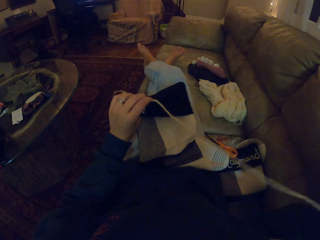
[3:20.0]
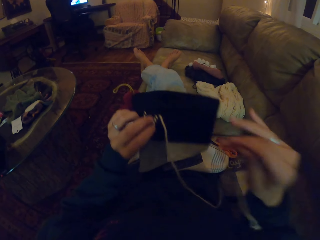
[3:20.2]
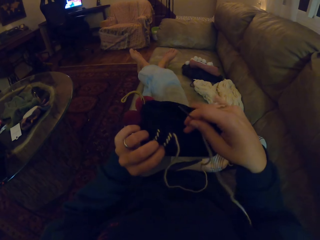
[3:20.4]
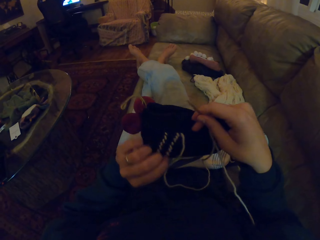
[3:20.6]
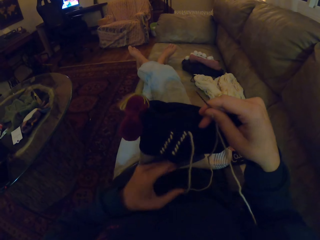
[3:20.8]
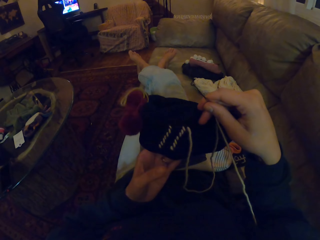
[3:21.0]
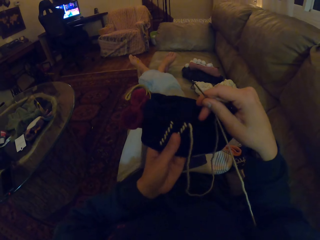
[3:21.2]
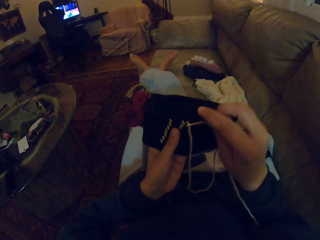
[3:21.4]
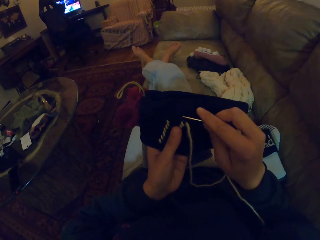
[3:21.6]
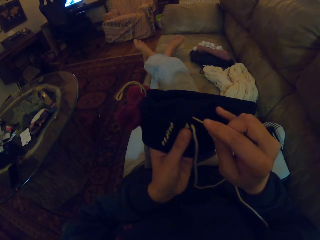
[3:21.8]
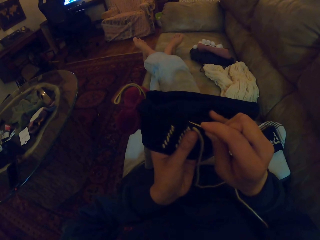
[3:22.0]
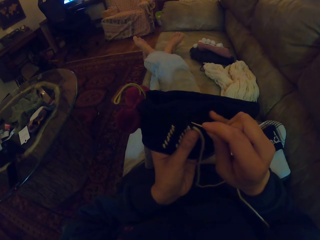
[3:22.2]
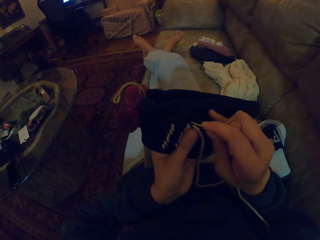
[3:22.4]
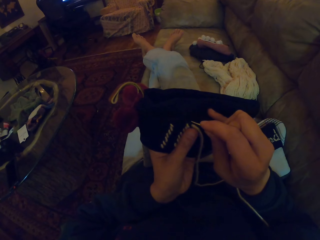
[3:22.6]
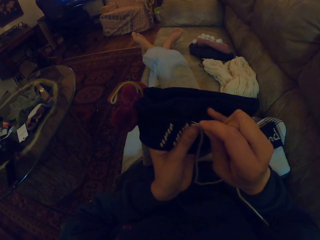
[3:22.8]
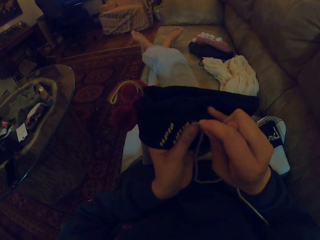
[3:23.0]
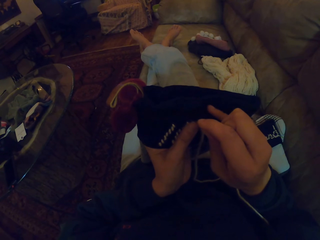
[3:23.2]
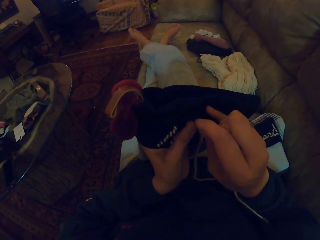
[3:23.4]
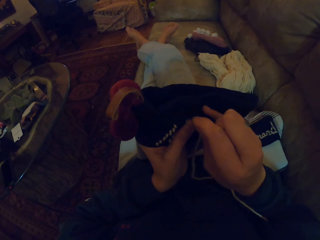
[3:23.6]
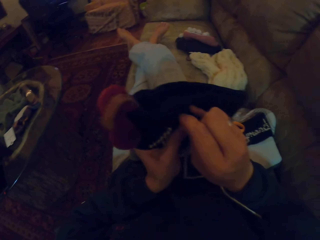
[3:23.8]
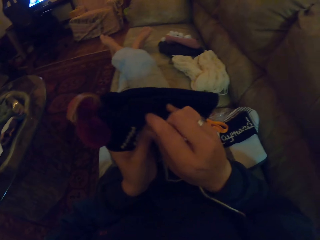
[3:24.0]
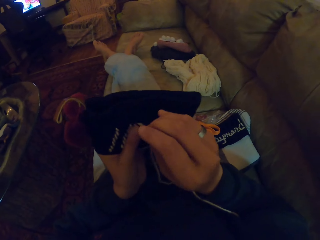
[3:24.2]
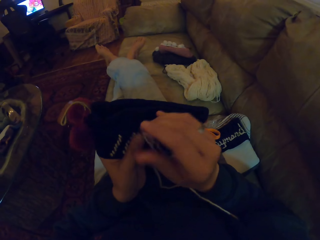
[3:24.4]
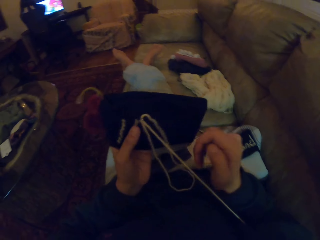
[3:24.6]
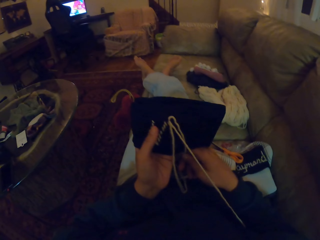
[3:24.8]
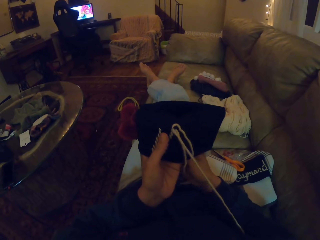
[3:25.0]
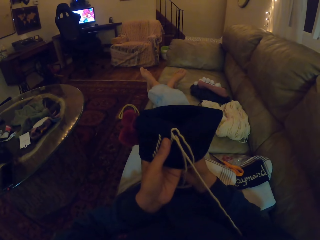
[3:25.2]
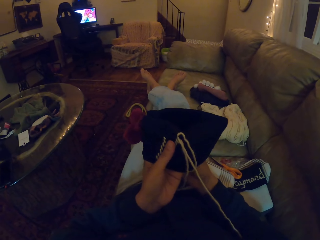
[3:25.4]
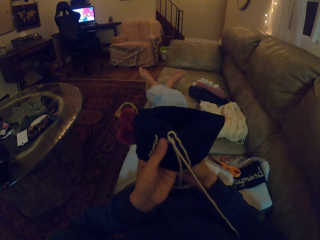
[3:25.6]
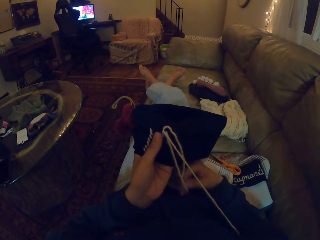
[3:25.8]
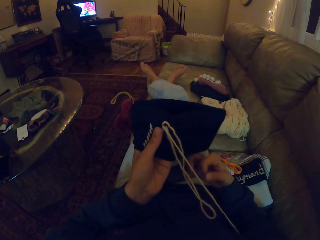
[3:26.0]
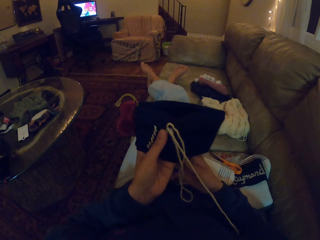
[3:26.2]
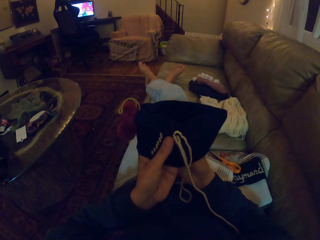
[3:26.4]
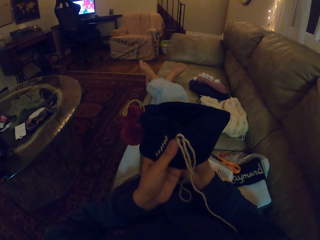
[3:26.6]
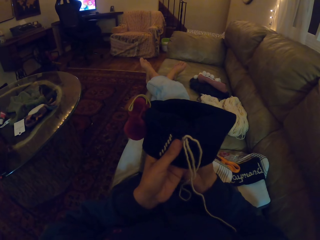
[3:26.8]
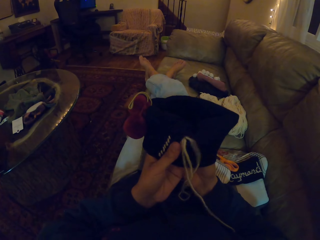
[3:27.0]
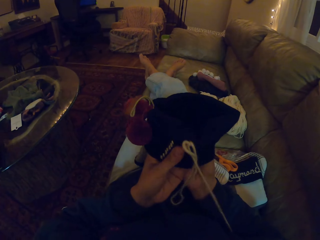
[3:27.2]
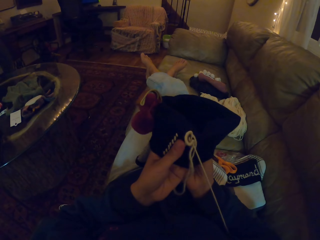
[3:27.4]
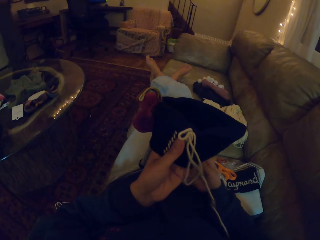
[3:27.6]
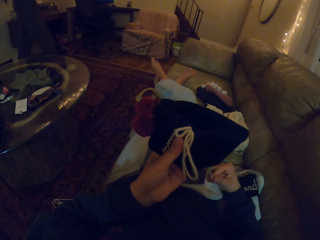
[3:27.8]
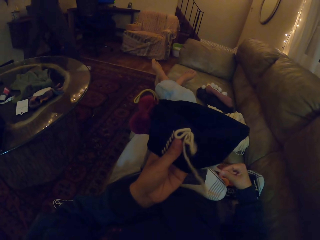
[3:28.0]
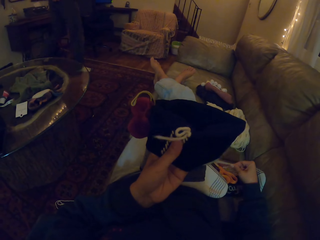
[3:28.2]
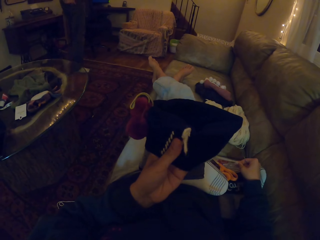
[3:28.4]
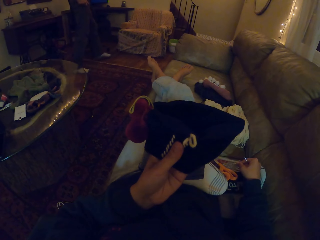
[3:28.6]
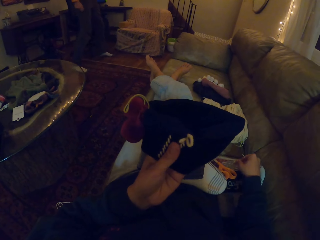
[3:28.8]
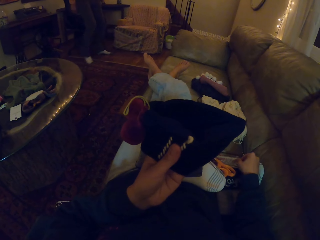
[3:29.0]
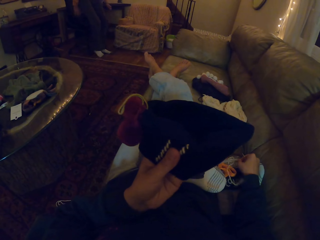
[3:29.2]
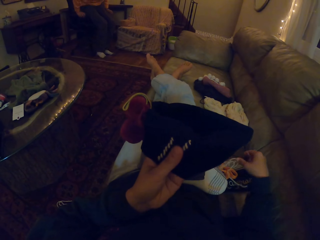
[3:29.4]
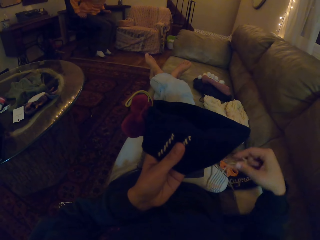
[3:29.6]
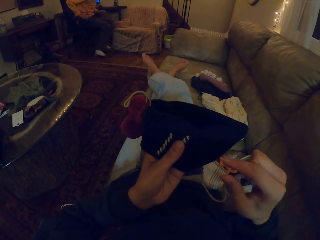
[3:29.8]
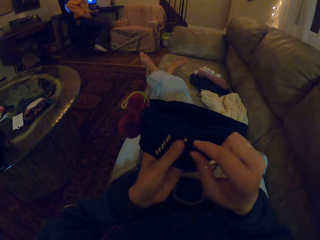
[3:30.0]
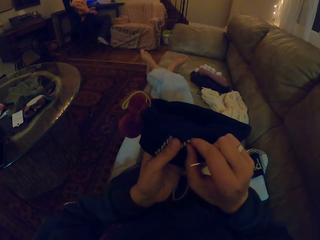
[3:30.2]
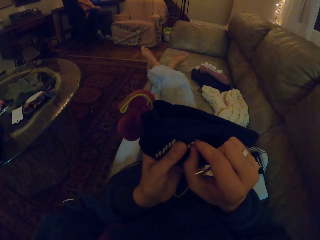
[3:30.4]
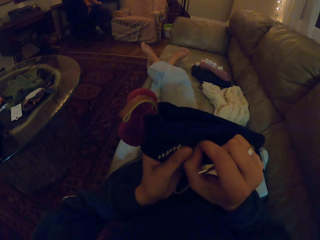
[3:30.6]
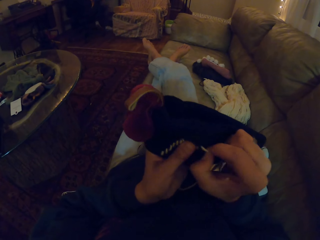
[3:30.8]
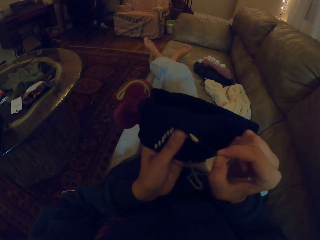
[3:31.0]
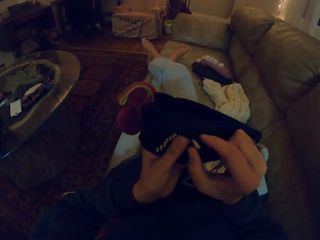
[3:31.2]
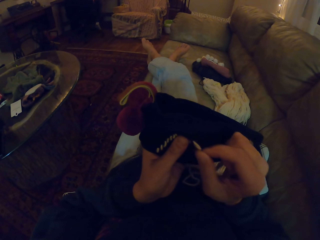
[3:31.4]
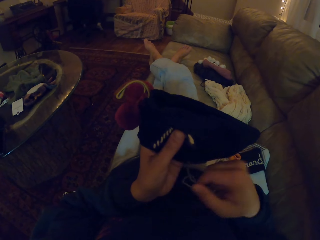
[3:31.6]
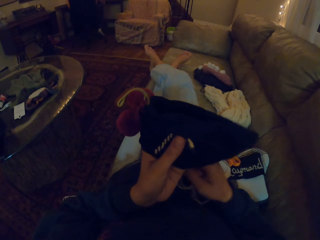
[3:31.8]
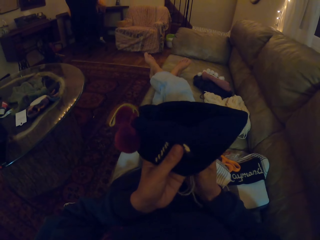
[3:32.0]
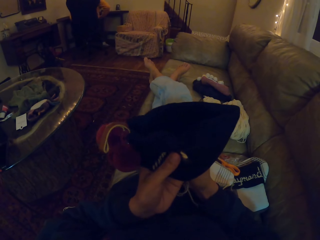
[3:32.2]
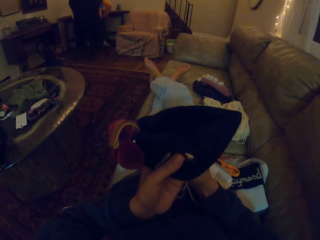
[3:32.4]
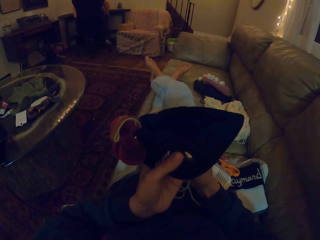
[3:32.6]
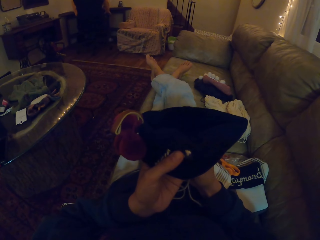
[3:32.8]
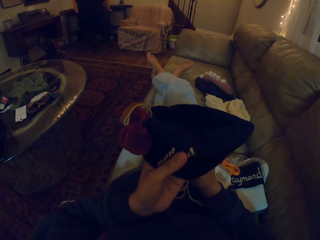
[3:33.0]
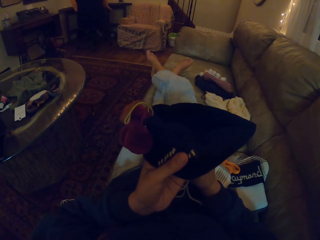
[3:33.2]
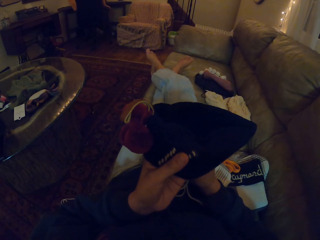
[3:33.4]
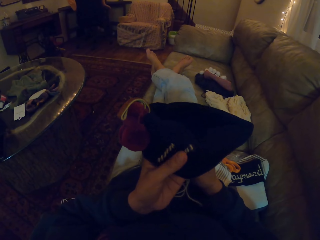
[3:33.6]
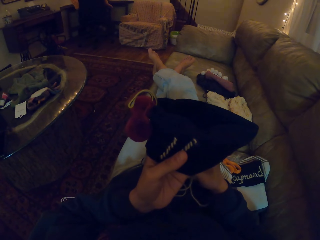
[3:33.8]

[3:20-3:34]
The camera wearer inserts a needle in a crochet. She straightens a thread in the crochet. A man walks around the room and sits on the chair. The camera wearer pulls the thread with her right hand.

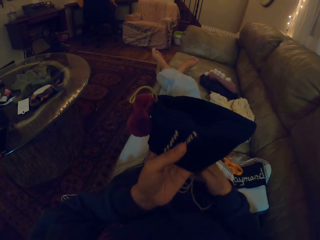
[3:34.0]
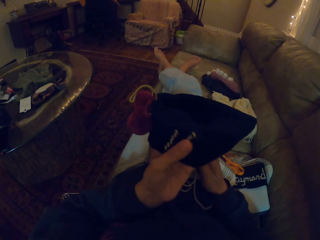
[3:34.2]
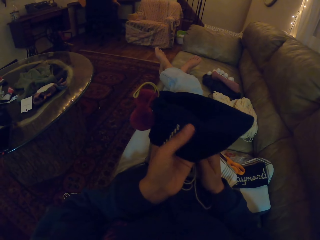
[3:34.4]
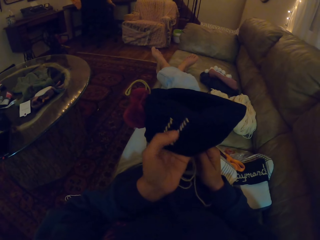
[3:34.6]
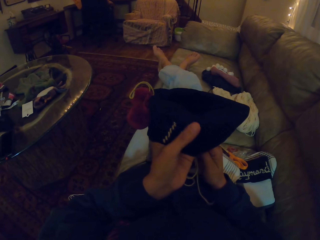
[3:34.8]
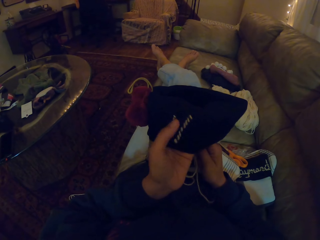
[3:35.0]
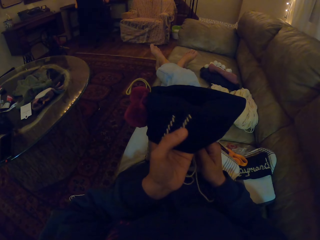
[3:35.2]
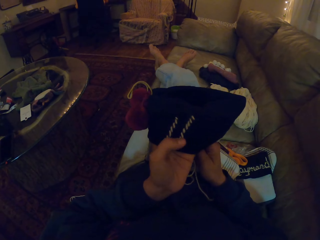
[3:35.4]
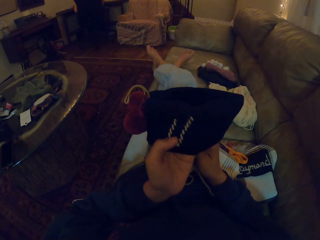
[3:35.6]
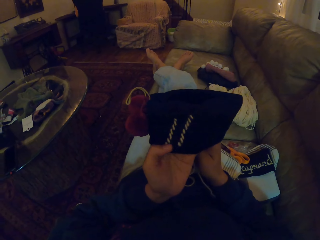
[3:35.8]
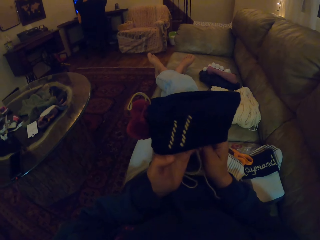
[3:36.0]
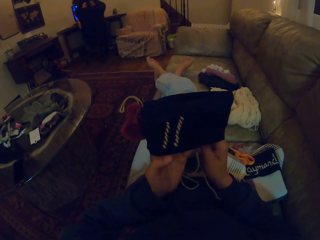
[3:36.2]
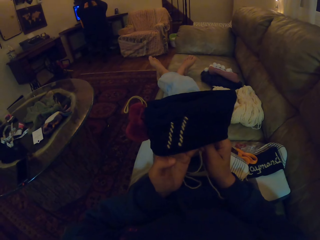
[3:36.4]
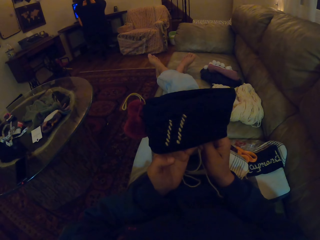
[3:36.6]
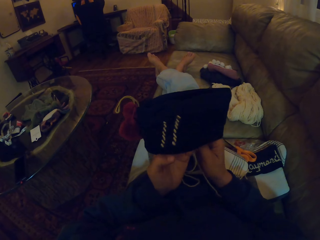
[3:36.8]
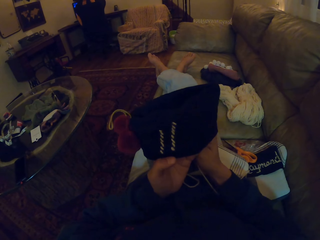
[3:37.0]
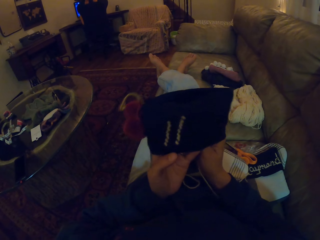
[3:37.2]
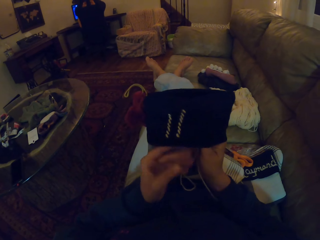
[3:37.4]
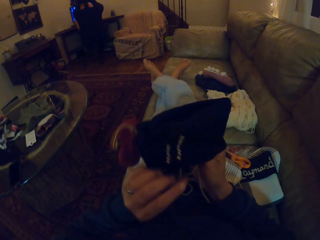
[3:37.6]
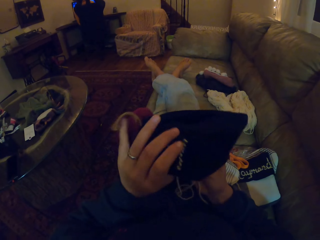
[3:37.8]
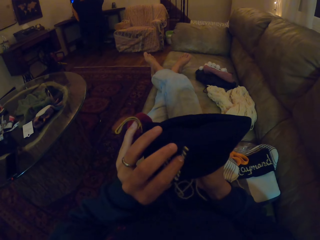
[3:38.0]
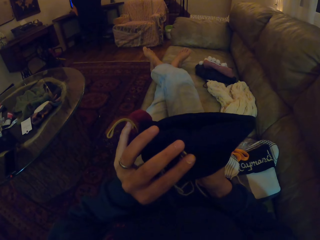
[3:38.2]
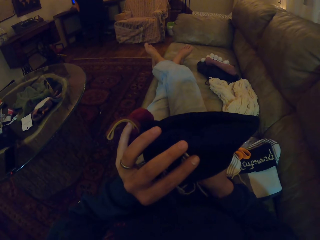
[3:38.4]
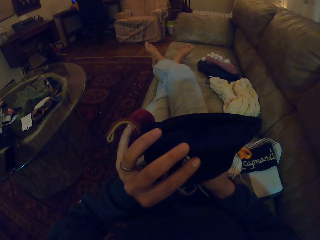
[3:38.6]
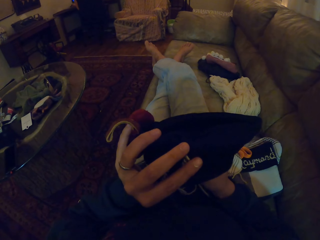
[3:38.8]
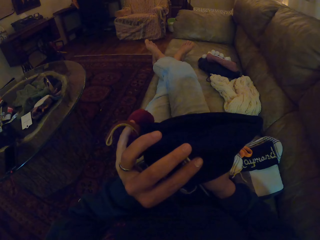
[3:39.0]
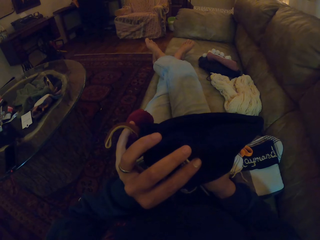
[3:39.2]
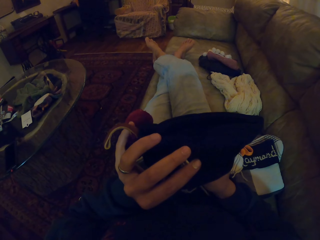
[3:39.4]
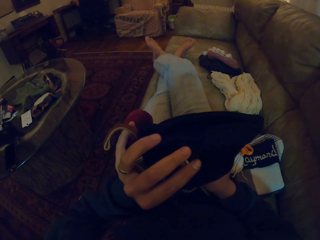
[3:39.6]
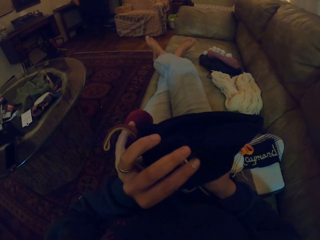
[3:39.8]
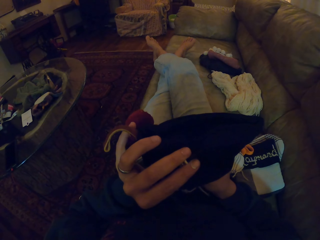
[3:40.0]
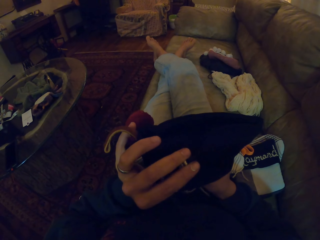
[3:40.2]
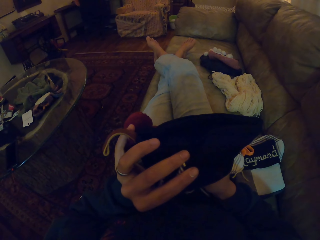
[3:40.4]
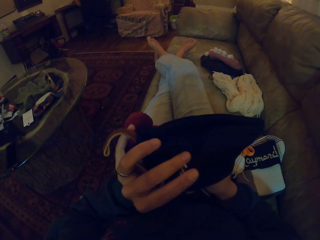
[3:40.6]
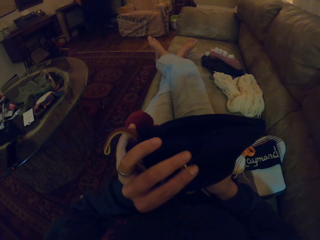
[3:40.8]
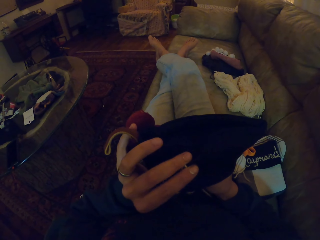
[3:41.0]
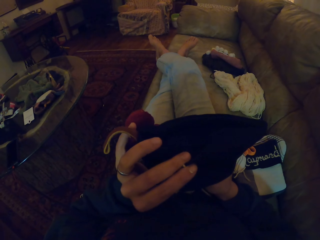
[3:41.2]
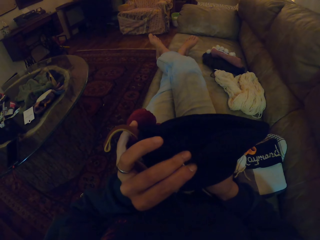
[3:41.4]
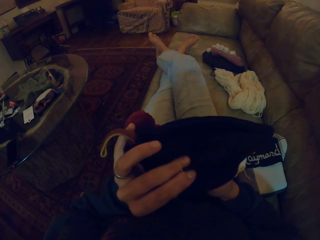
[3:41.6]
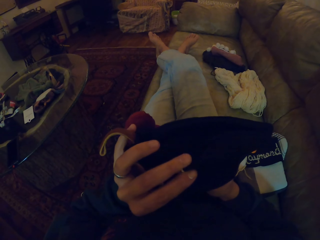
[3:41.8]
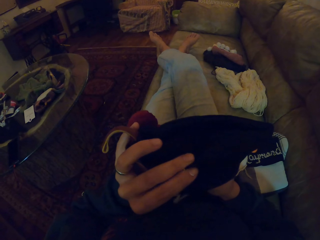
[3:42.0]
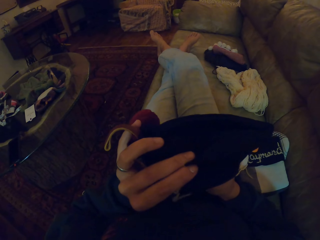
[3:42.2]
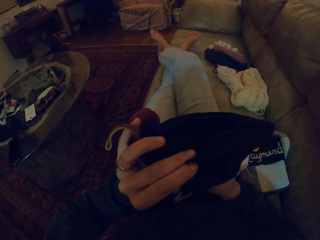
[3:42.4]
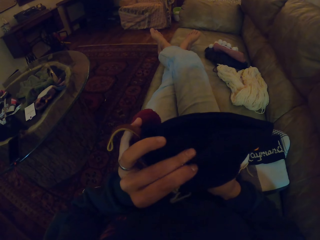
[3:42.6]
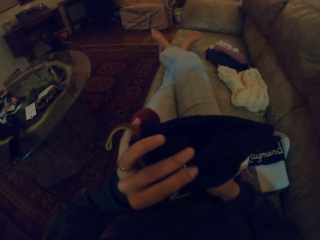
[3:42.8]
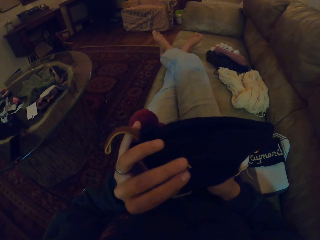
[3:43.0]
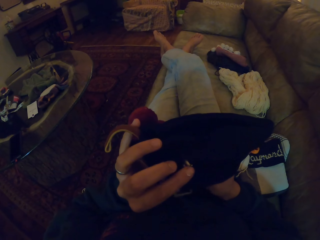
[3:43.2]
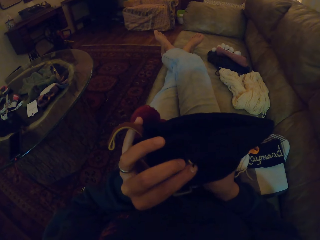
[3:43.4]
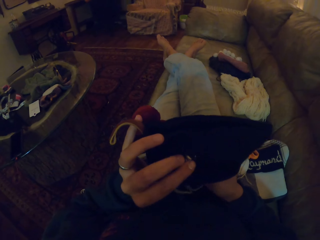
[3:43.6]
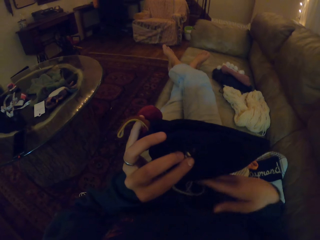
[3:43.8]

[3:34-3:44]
The camera wearer rubs a finger on the thread. They insert a needle in a crochet. They knit the sock with the needle.
